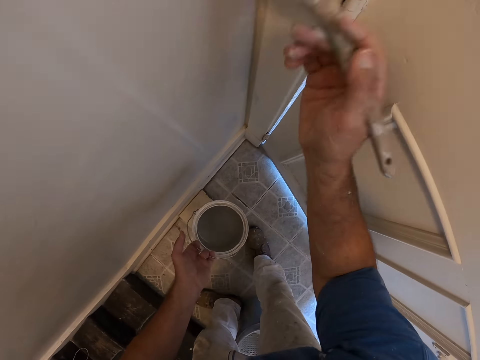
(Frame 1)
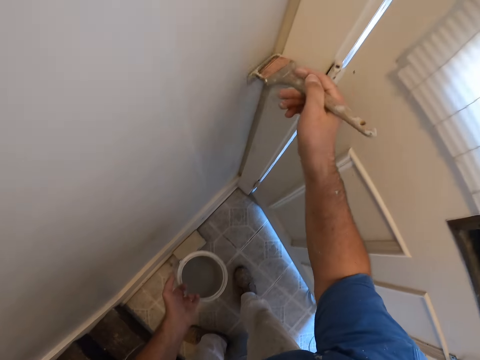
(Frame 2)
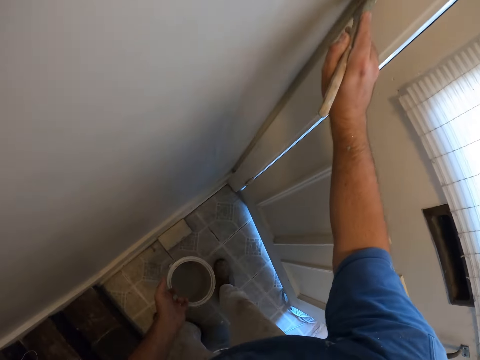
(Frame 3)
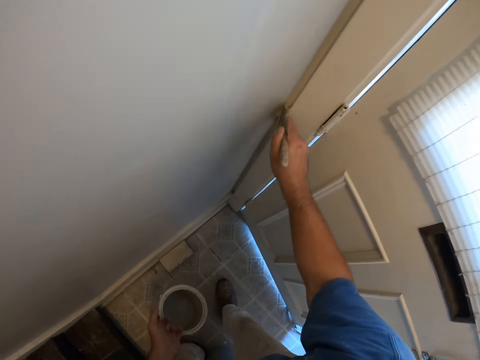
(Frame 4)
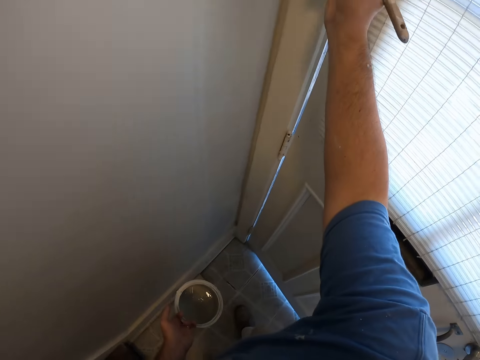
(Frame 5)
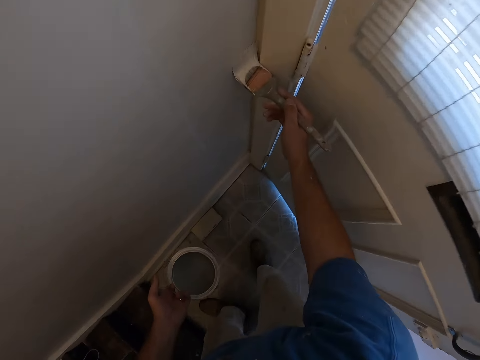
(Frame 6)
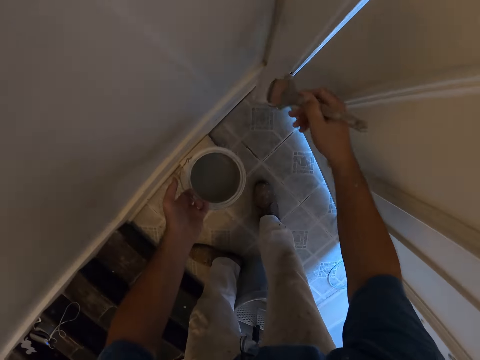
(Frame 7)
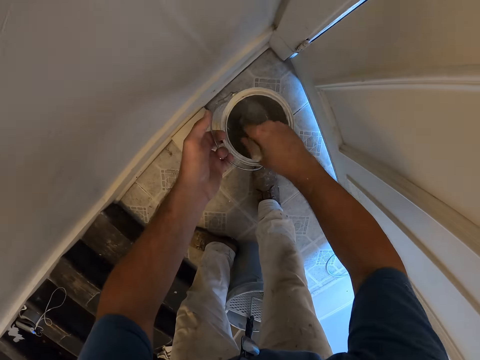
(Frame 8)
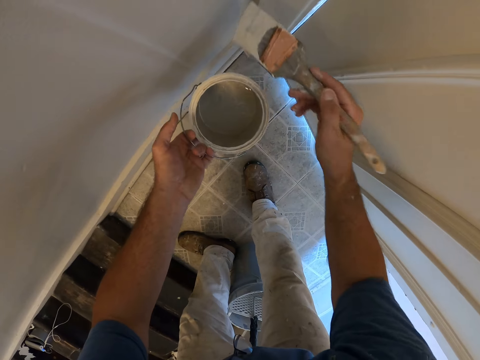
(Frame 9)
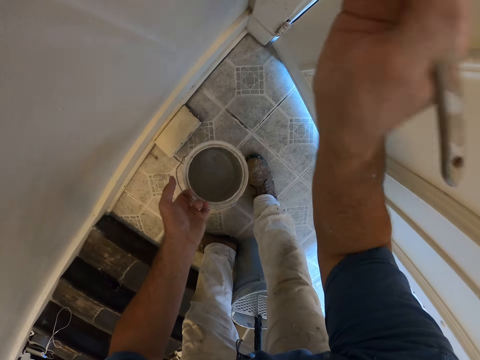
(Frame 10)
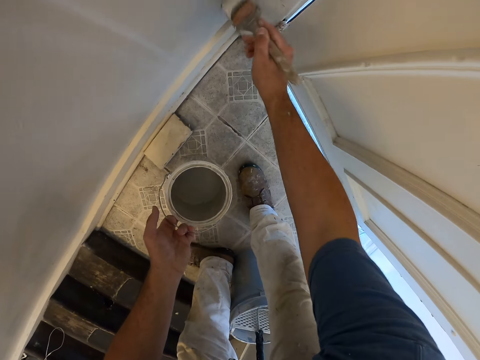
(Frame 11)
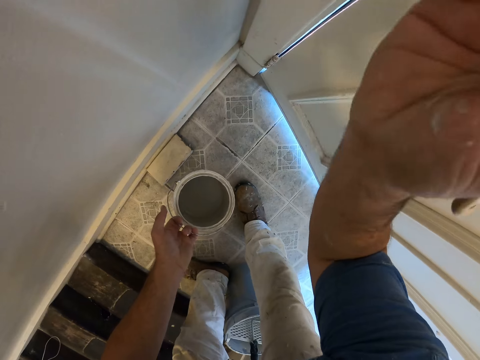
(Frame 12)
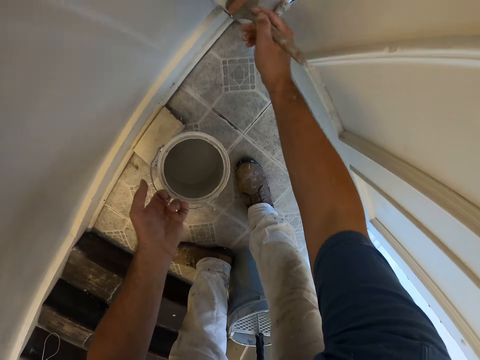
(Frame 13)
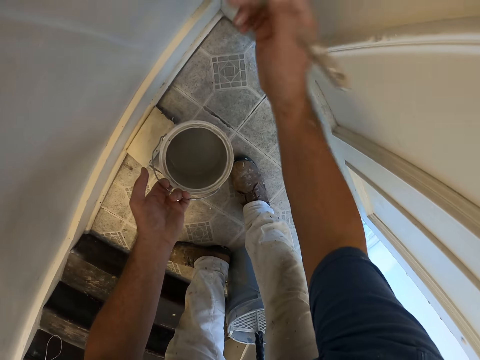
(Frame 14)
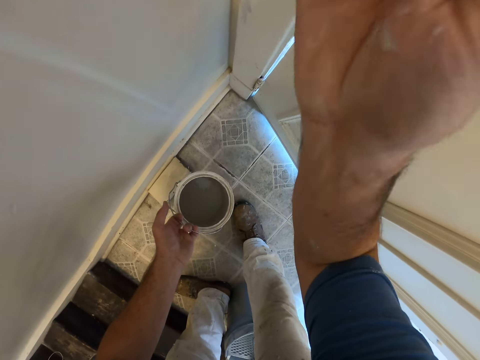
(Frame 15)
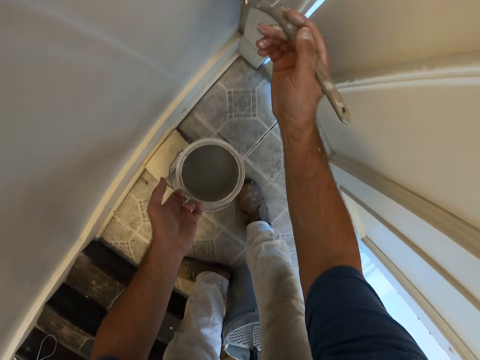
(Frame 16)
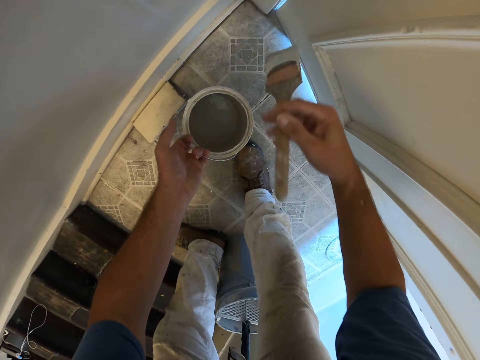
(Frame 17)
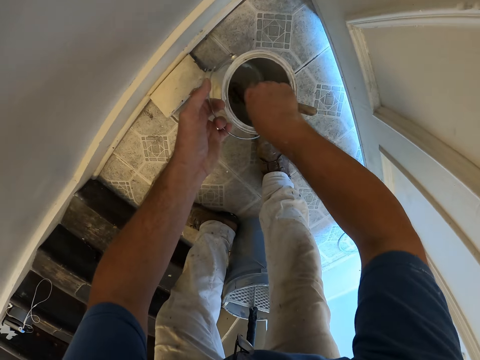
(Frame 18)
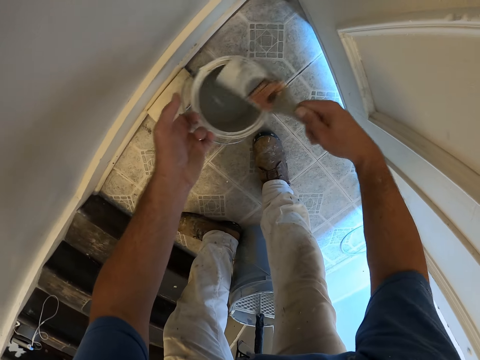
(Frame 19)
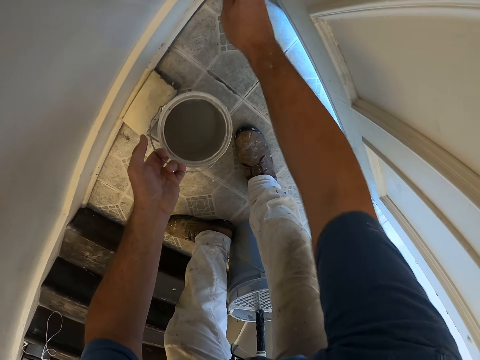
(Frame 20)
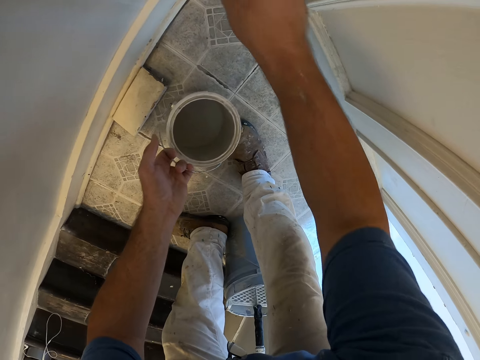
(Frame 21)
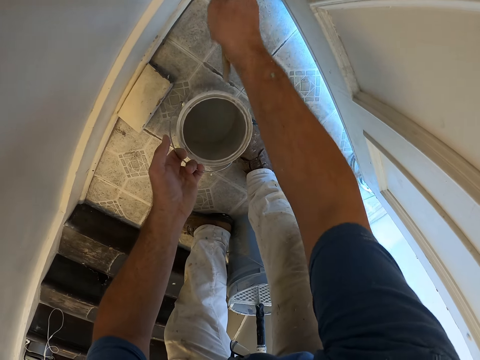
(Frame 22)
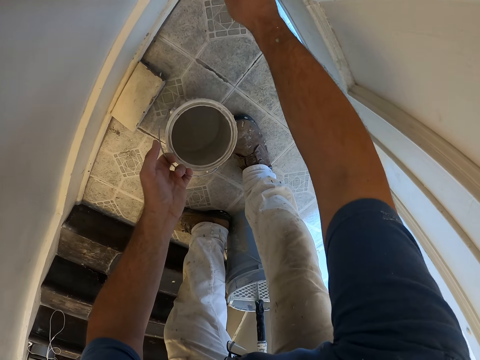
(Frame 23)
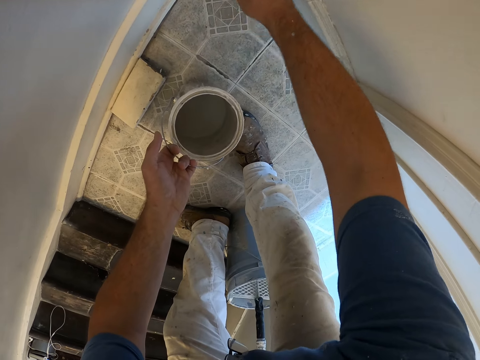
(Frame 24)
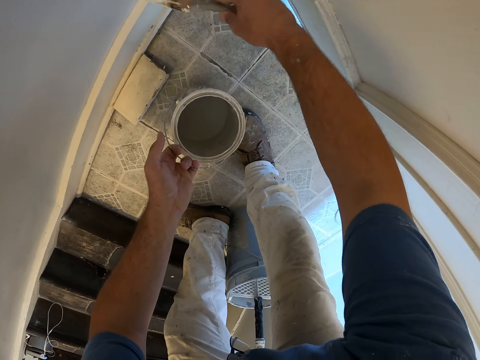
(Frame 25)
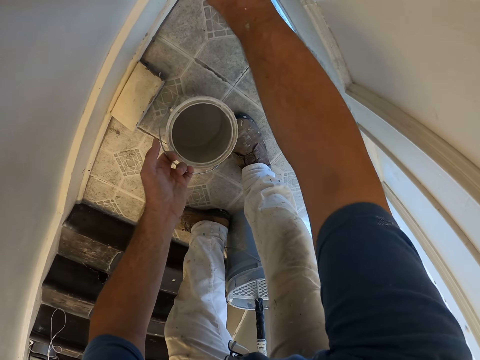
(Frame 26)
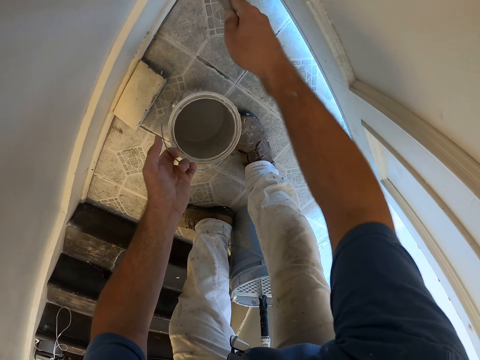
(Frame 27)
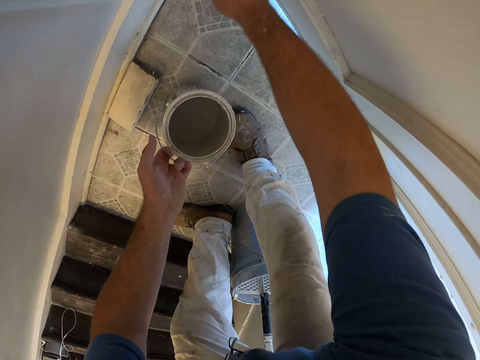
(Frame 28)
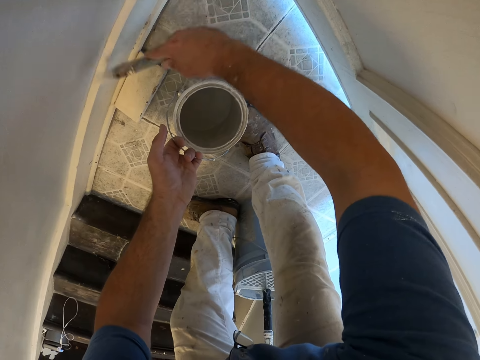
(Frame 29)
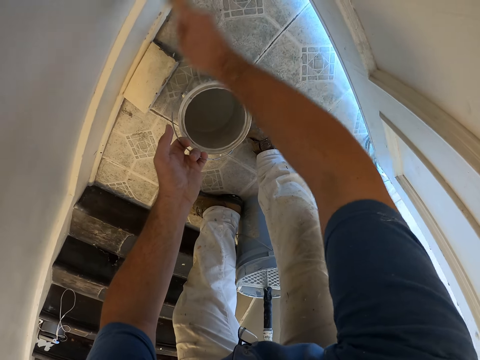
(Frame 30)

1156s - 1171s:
The camera wearer takes some paint from the paint can with the paint brush. They paint the wall with the paint brush. They take some paint from the paint can with the paint brush. They paint the wall with the paint brush.

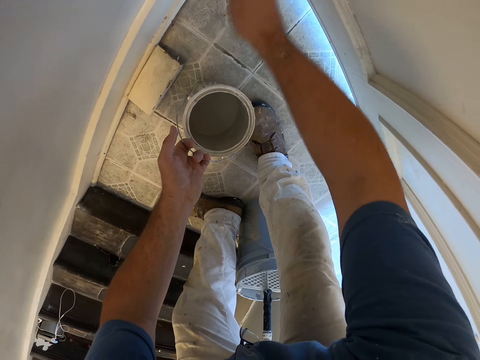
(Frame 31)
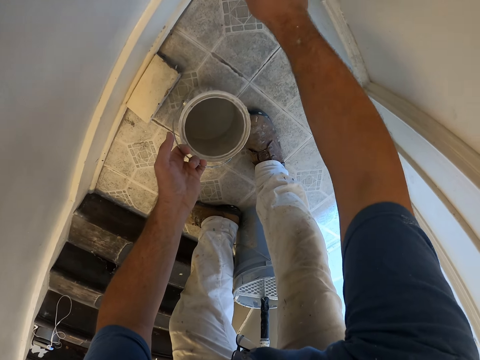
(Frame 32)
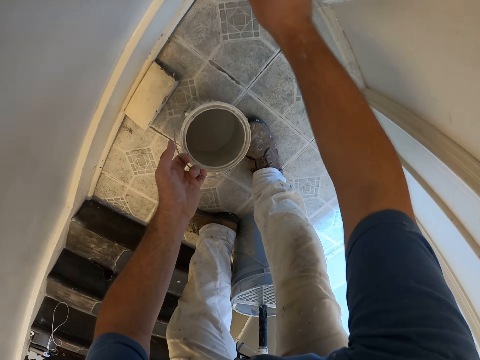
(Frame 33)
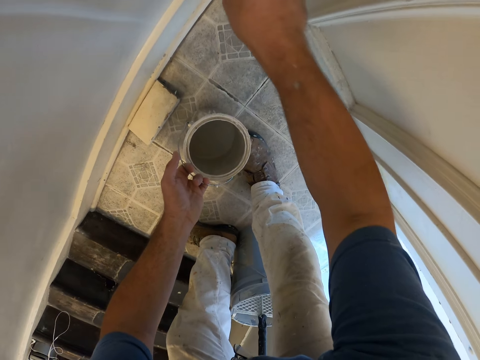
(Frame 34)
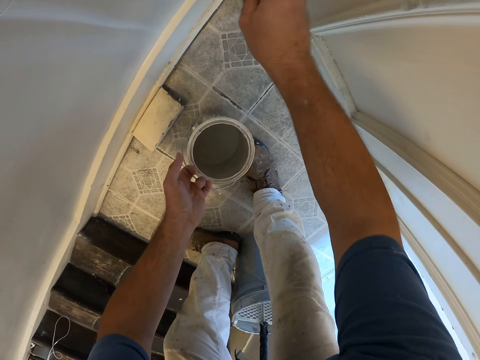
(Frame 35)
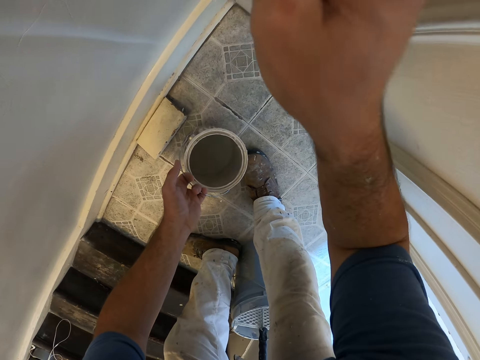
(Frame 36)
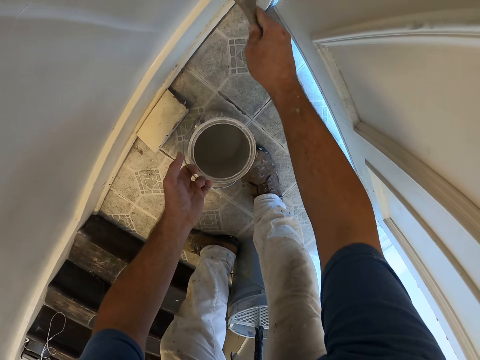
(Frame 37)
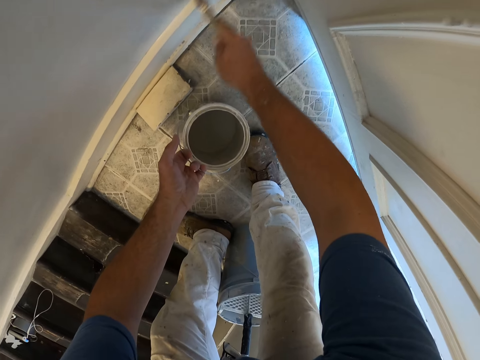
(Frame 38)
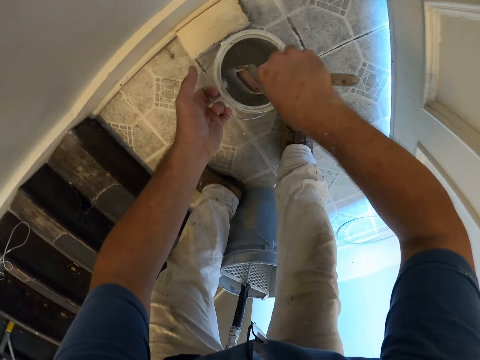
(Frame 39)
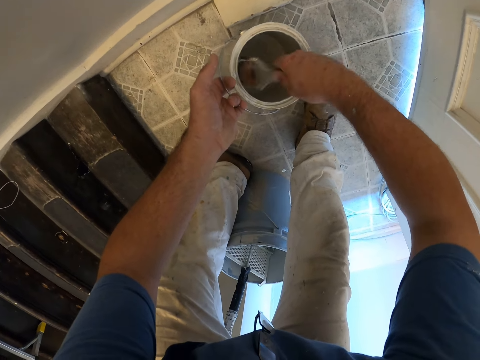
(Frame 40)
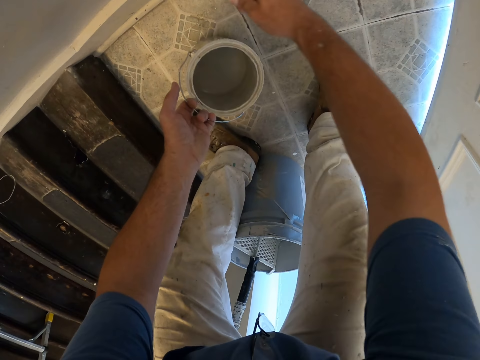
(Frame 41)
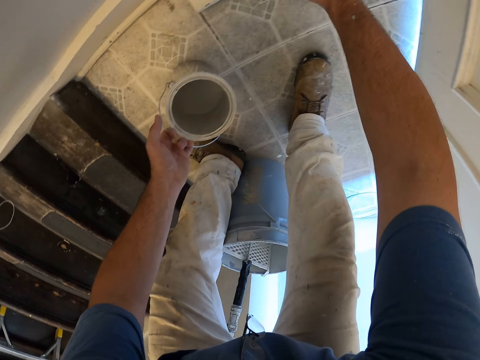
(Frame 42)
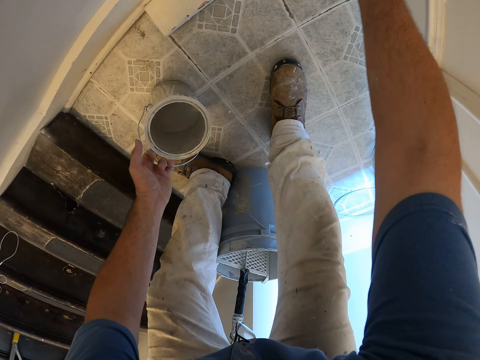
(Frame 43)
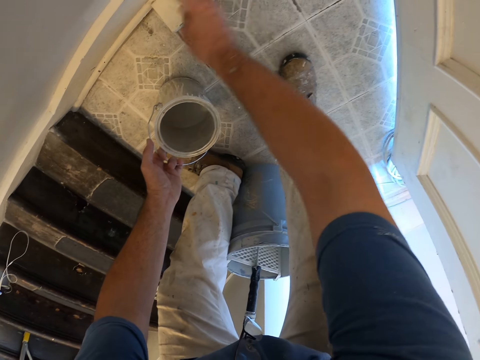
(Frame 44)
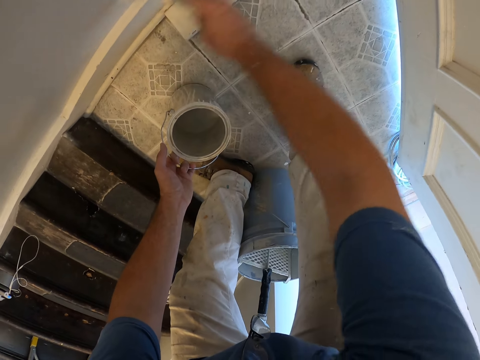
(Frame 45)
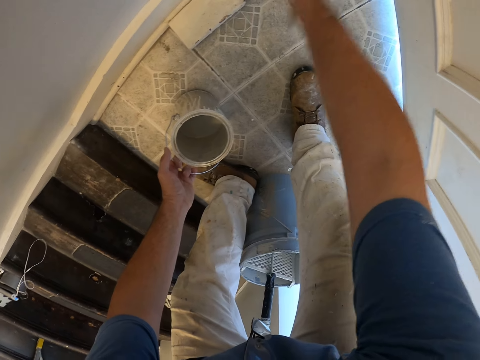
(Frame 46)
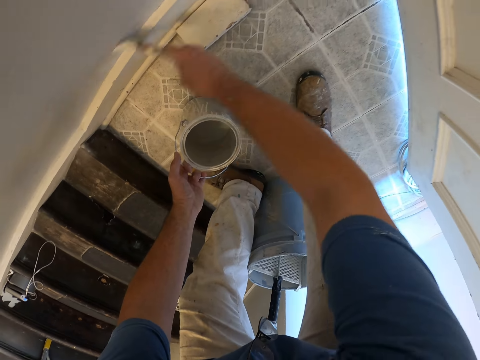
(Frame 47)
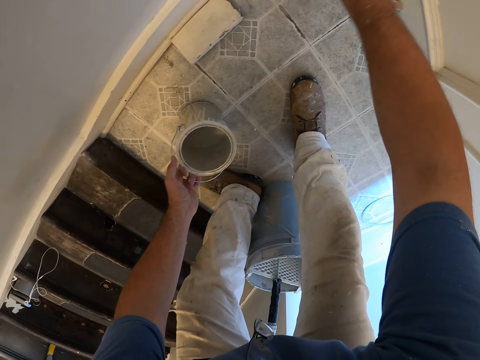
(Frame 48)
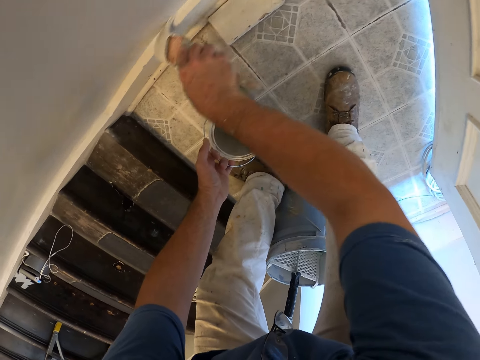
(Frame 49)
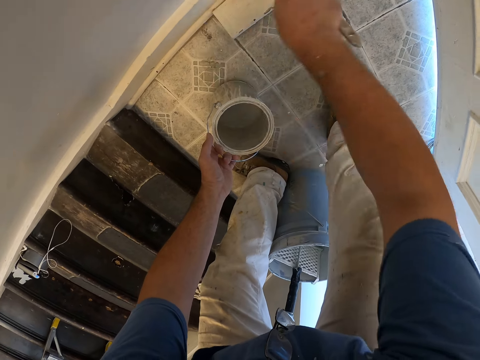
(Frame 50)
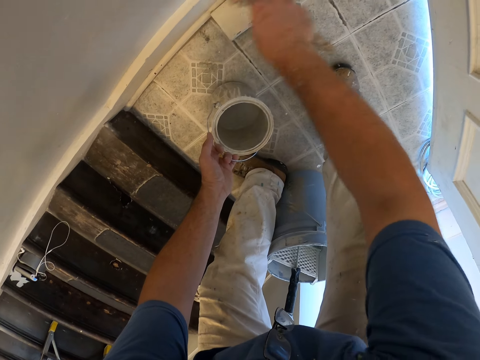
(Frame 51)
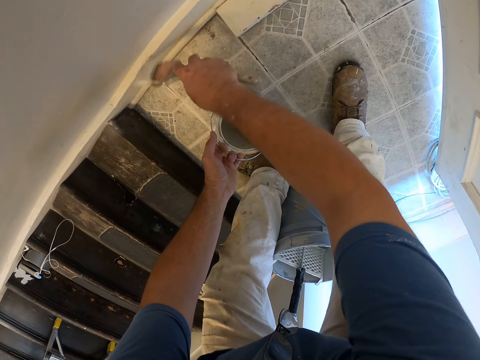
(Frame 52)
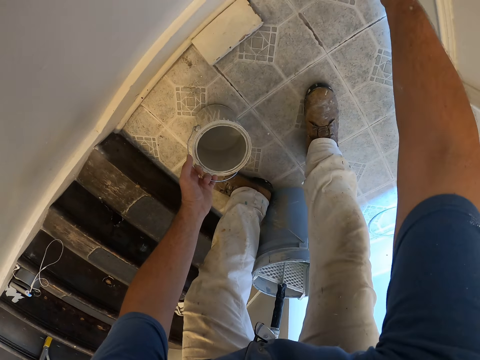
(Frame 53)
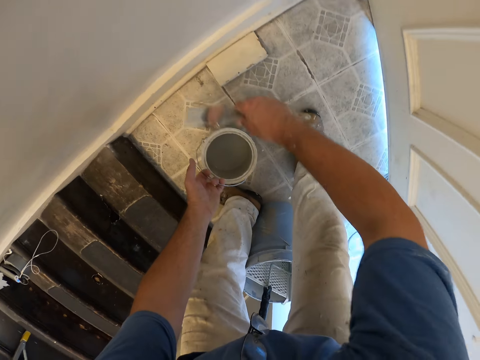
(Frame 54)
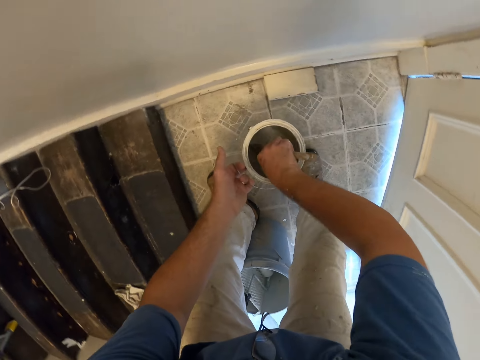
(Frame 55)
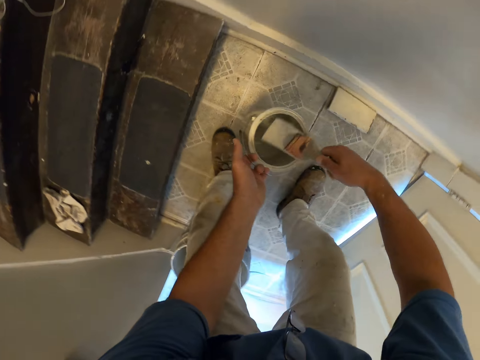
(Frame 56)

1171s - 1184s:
The camera wearer takes some paint from the paint can with the paint brush. They paint the wall with the paint brush. They take some paint from the paint can with the paint brush.
